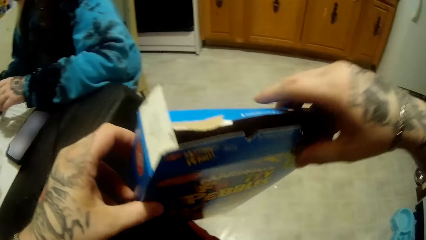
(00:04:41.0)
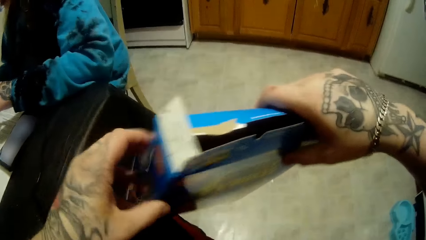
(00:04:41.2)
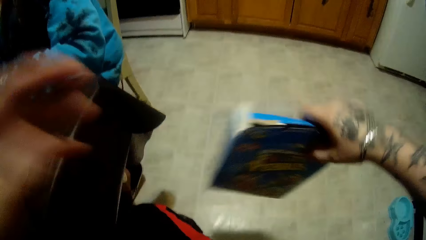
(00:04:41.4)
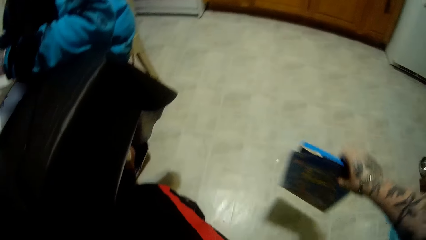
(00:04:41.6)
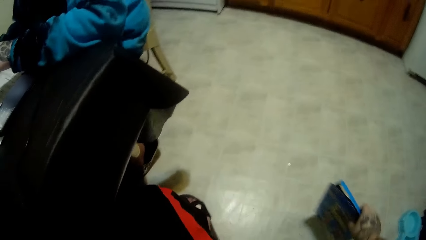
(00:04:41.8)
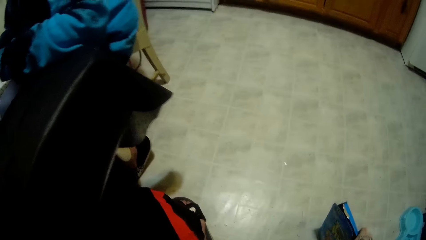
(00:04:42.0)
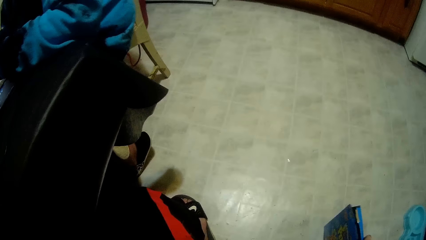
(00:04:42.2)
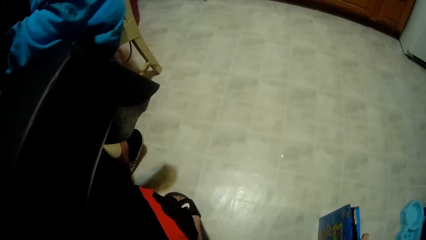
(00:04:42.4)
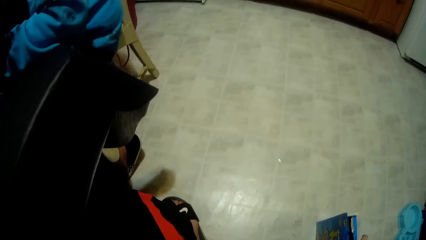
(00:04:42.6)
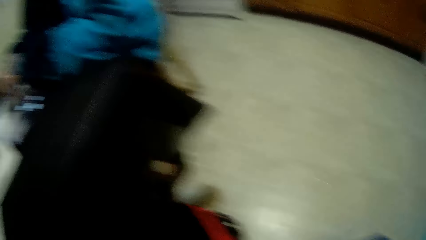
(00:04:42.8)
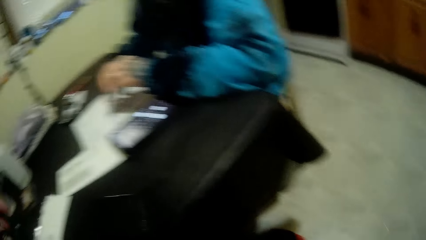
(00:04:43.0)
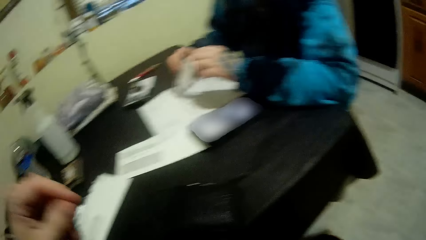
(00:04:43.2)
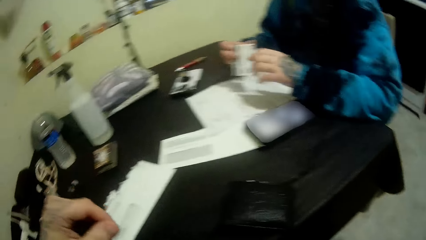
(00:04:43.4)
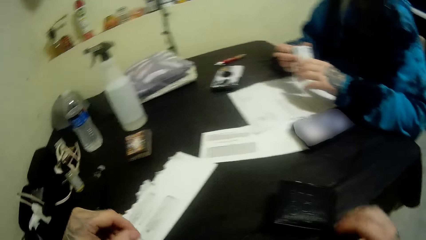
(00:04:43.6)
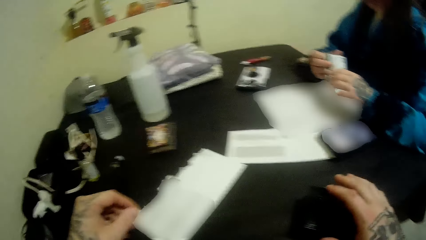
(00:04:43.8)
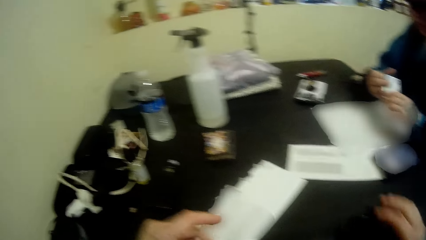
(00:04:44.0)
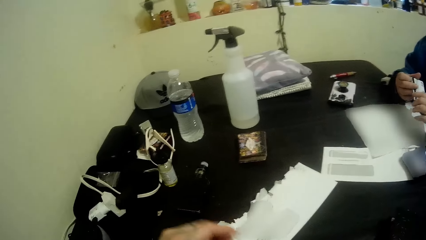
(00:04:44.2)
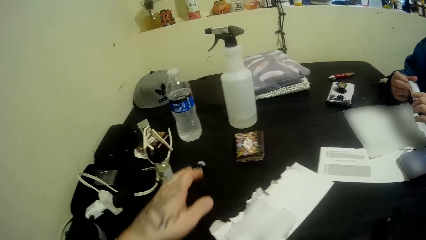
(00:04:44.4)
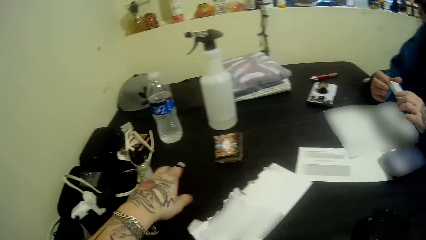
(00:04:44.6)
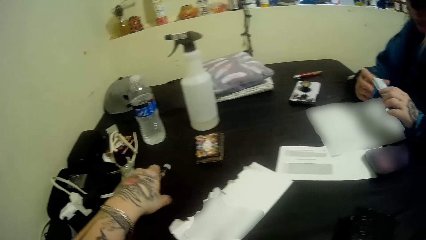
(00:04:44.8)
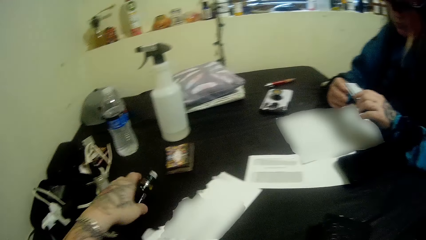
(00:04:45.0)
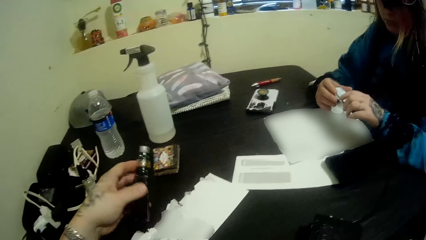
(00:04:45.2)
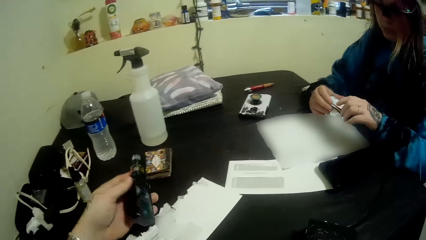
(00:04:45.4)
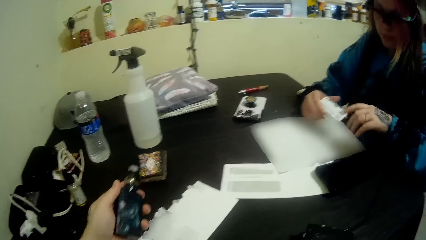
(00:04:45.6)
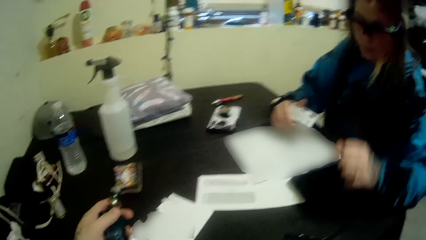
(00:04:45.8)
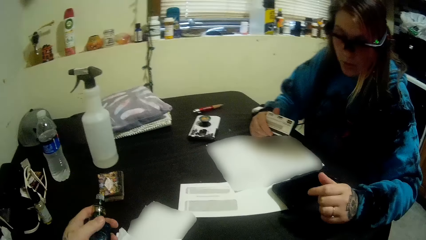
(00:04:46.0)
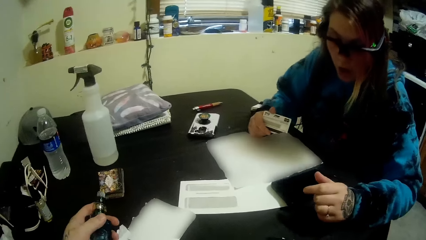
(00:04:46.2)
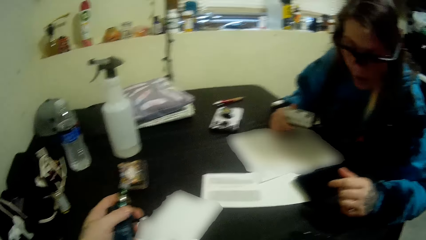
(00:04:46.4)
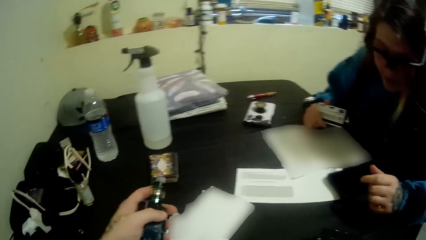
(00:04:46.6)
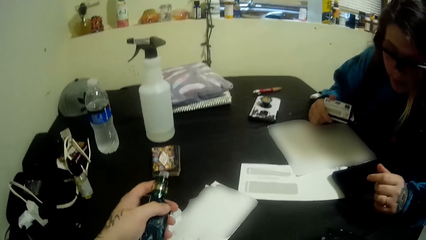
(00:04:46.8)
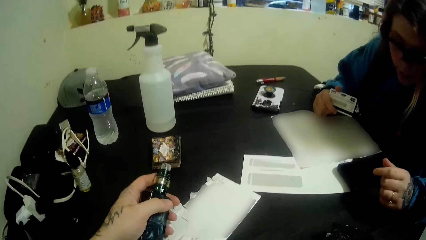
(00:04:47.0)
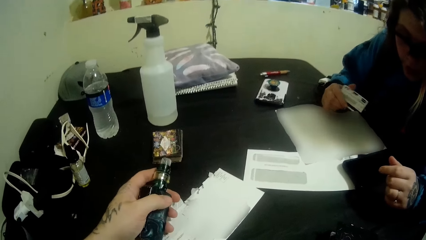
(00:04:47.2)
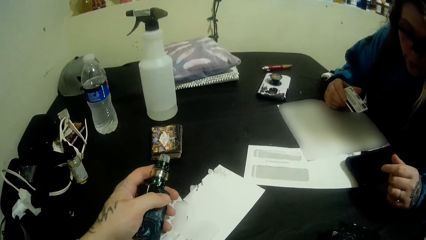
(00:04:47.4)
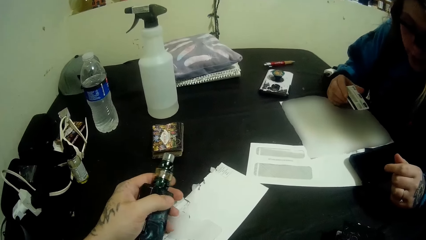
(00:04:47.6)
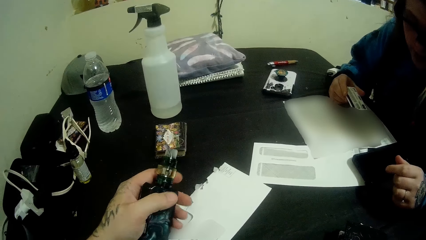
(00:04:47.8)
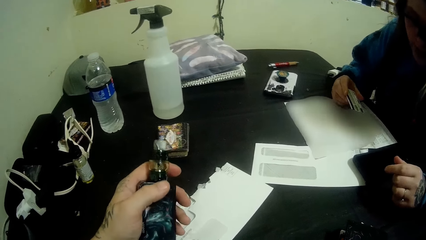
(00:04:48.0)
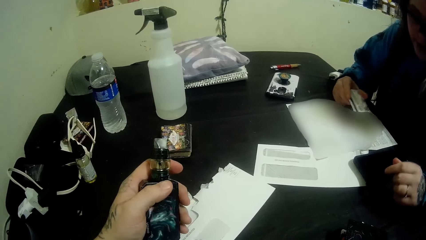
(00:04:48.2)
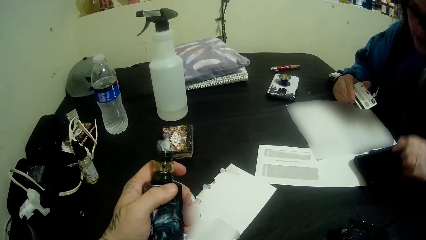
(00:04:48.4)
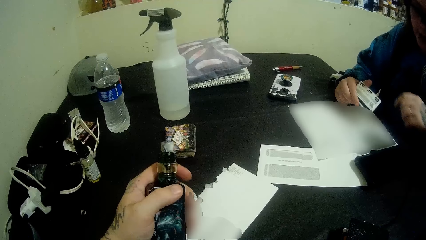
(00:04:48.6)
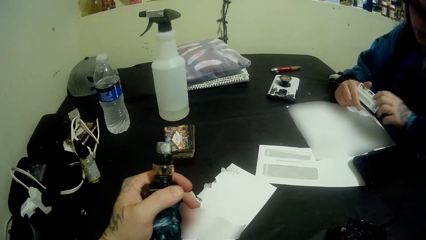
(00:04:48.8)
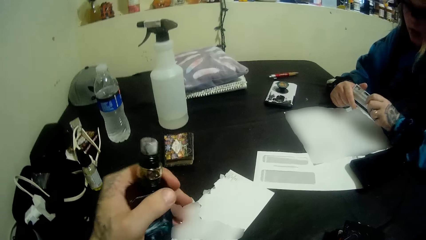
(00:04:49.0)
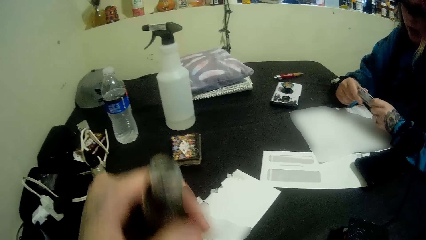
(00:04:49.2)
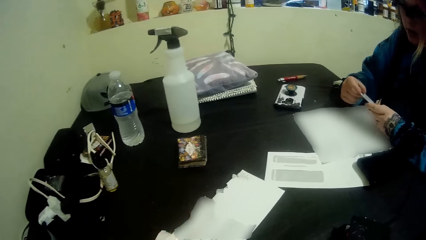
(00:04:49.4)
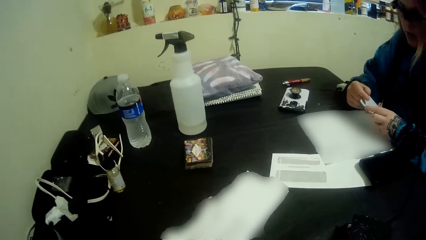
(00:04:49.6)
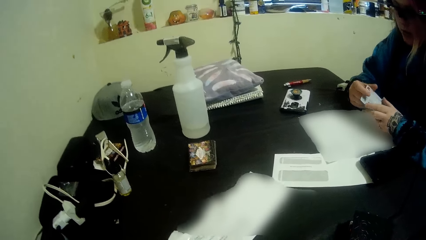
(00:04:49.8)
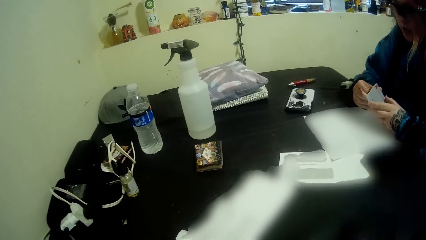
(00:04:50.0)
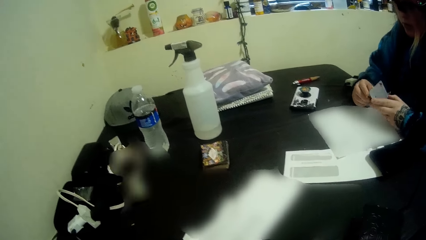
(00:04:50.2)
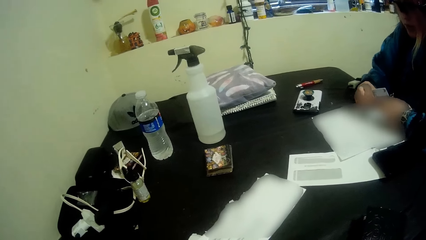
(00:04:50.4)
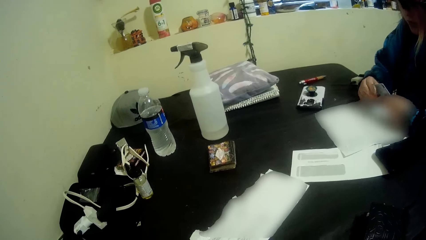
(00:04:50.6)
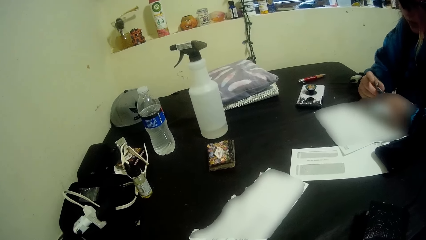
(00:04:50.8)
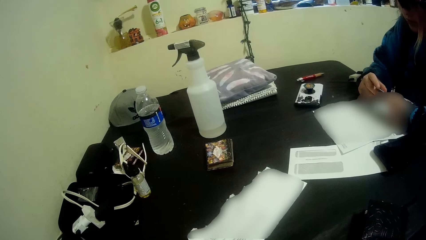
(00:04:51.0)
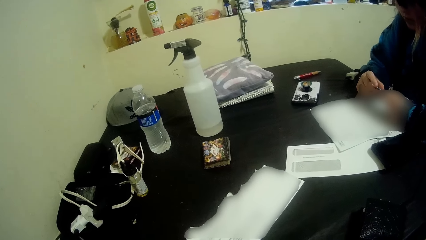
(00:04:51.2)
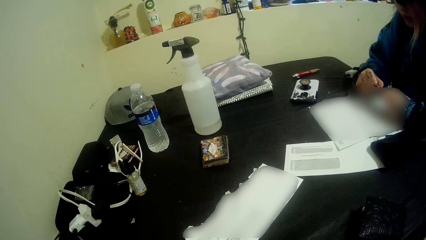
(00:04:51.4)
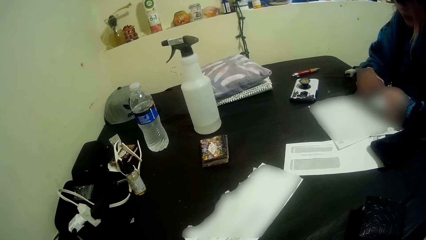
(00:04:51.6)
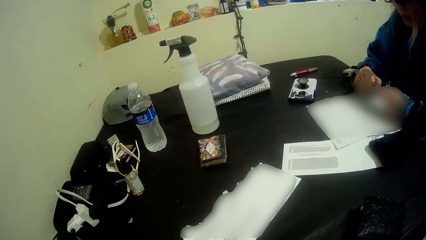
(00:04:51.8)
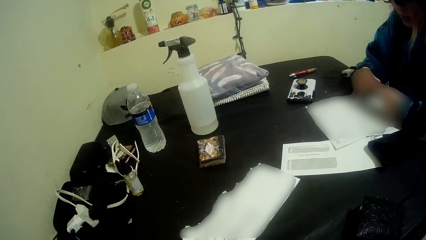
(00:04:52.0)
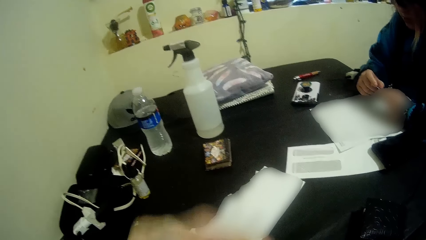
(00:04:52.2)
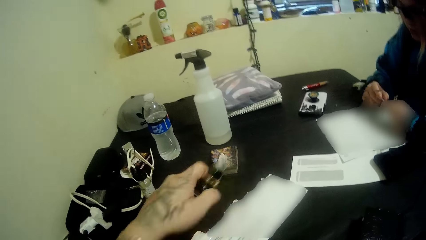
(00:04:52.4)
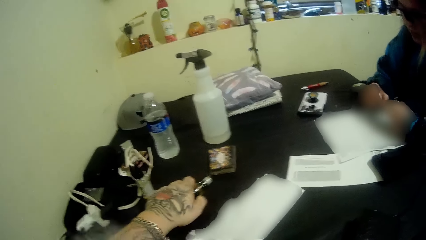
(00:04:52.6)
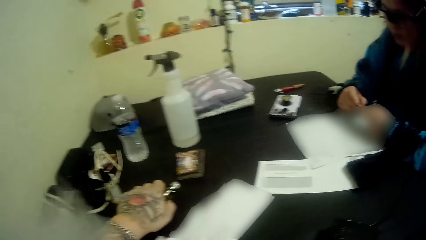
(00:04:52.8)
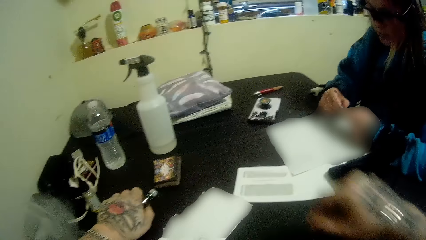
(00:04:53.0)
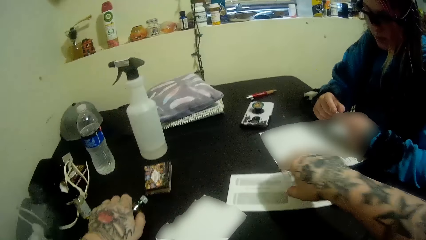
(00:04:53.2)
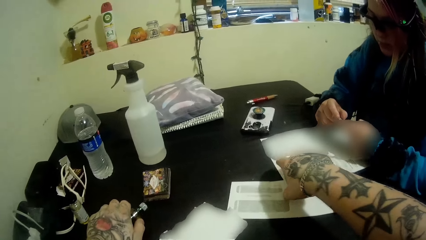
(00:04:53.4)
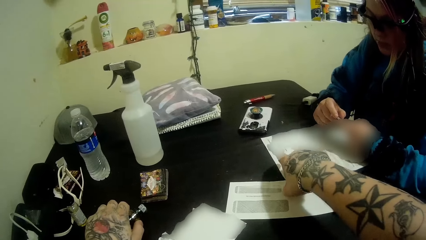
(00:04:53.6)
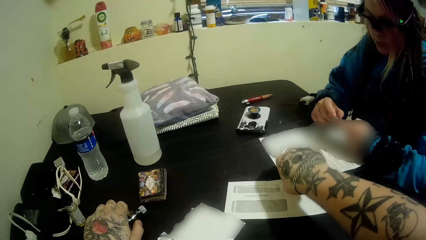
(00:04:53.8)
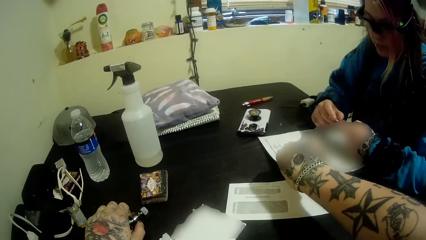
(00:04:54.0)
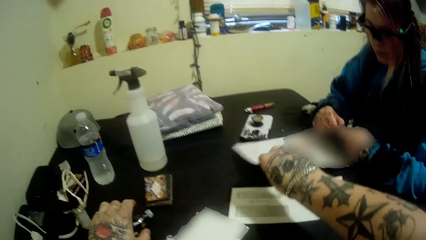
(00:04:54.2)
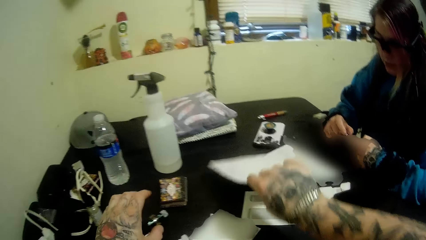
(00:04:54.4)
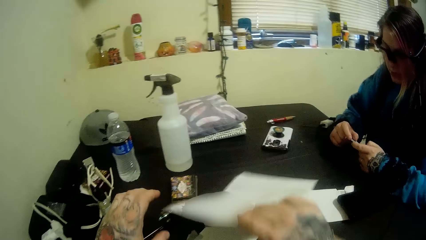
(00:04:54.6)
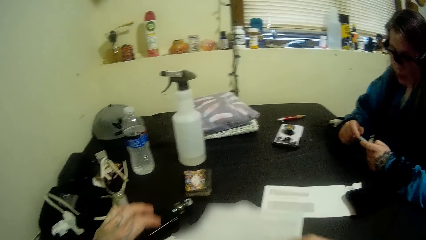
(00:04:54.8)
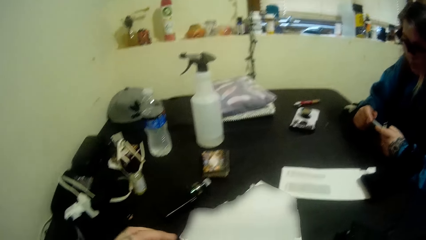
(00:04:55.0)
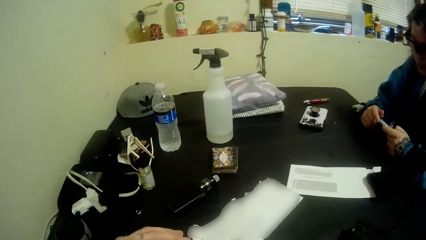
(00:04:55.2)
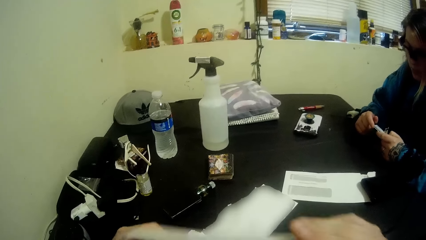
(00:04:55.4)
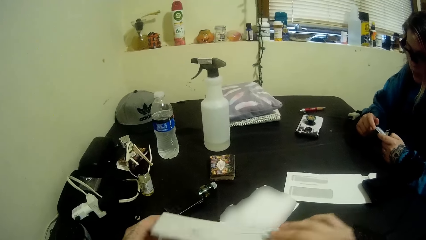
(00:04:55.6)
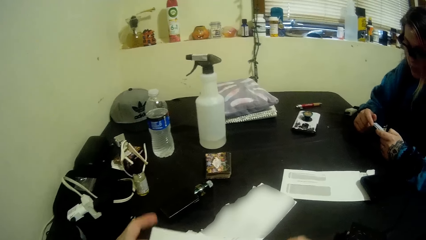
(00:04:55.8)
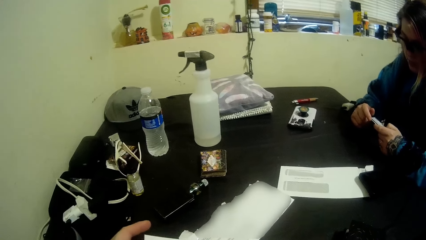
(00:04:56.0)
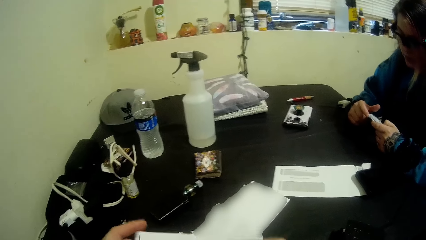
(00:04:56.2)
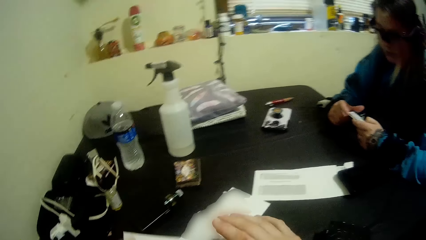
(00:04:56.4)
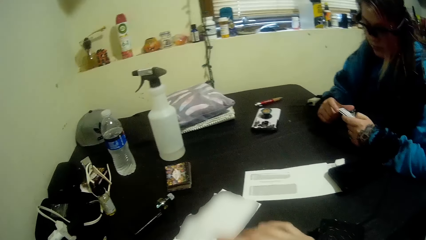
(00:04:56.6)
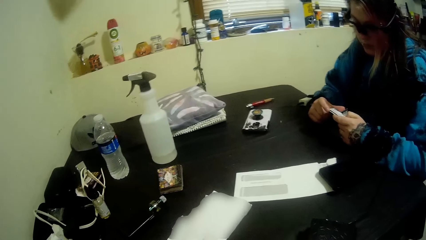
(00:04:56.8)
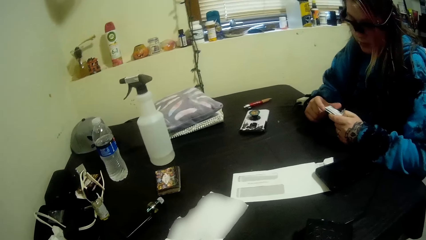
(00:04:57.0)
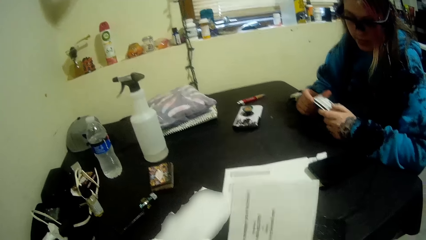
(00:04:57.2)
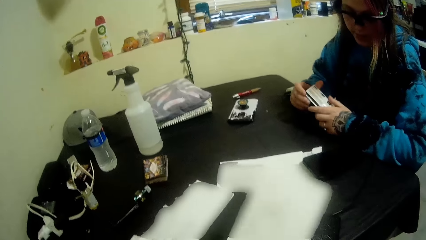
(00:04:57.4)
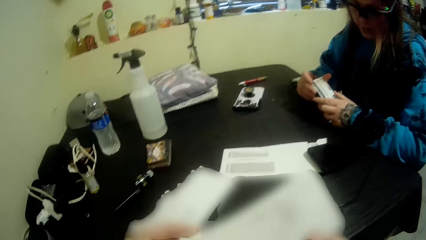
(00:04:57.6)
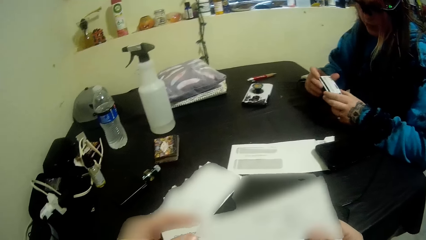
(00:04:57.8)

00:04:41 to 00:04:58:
The camera wearer drops the cereal box on the floor. The woman holds the card with both hands. The camera wearer looks at the table. The woman converses. The camera wearer moves the hand. The woman looks at the card. The woman holds the card with both hands again. The camera wearer puts the bottle or pipe on the table. They pick up a paper from the table. They move the paper to the left hand. They turn the paper.
